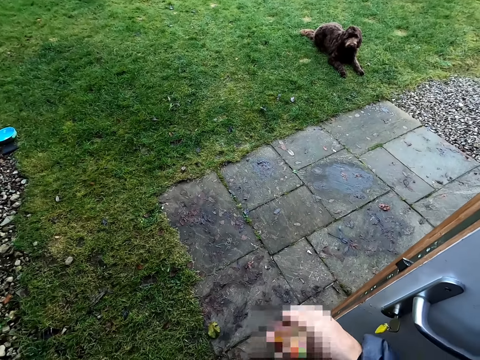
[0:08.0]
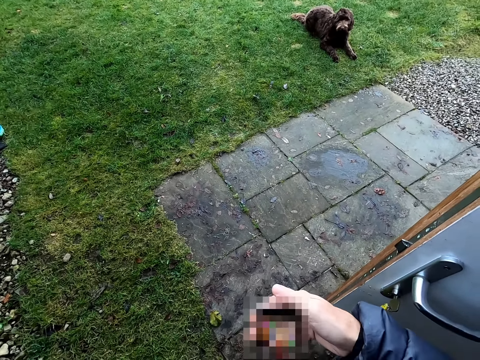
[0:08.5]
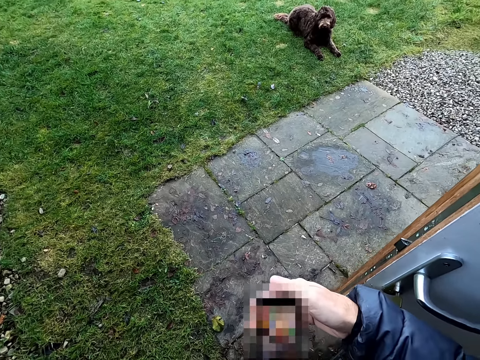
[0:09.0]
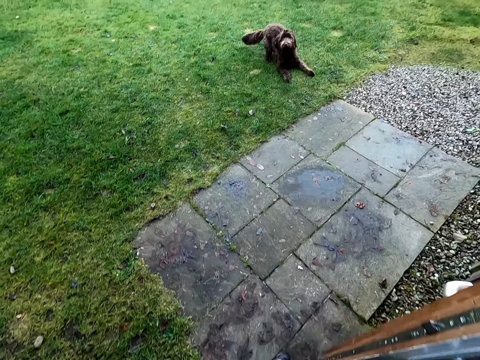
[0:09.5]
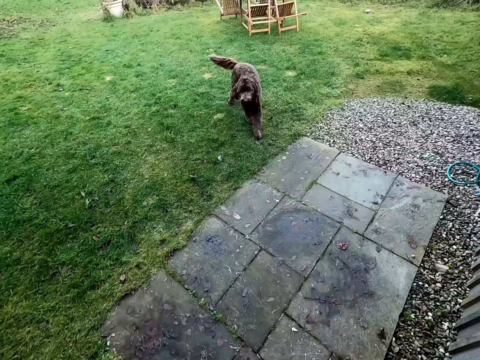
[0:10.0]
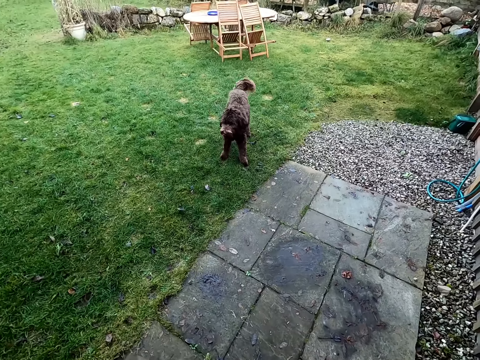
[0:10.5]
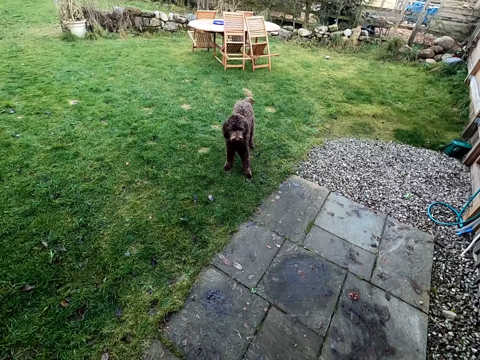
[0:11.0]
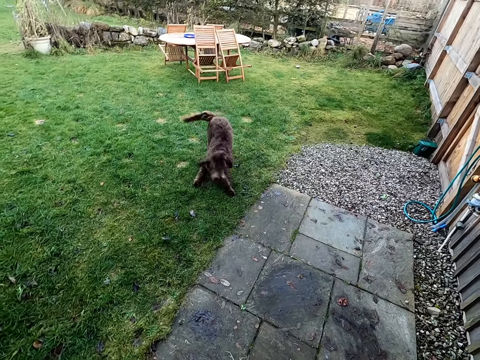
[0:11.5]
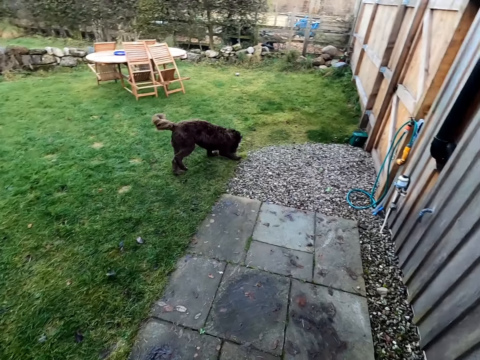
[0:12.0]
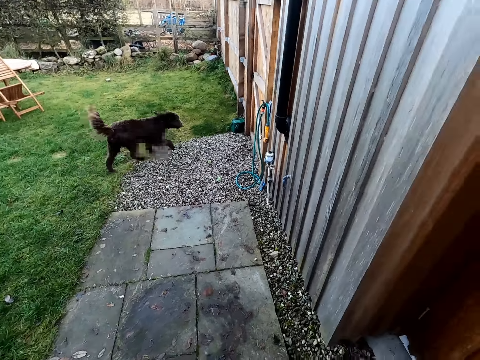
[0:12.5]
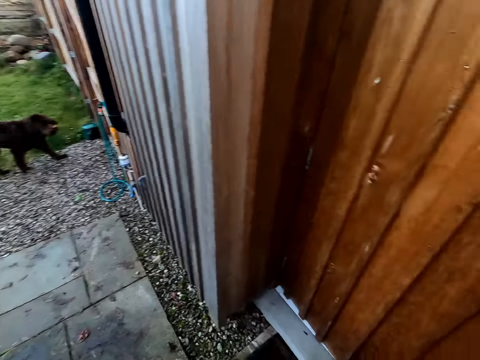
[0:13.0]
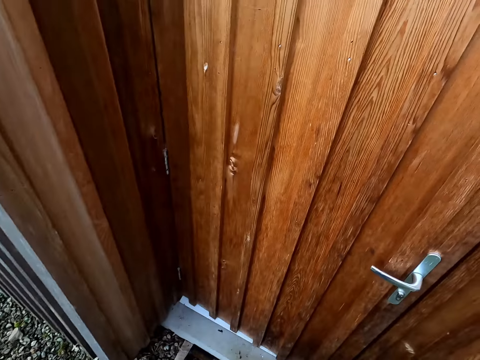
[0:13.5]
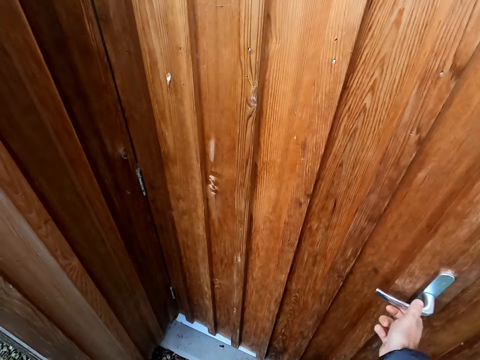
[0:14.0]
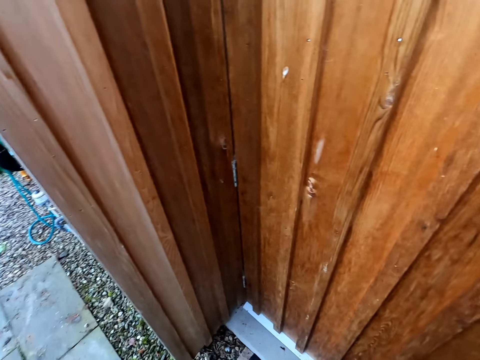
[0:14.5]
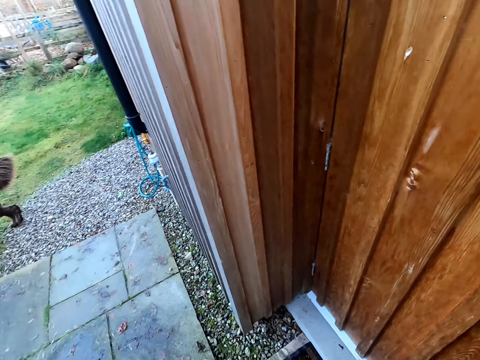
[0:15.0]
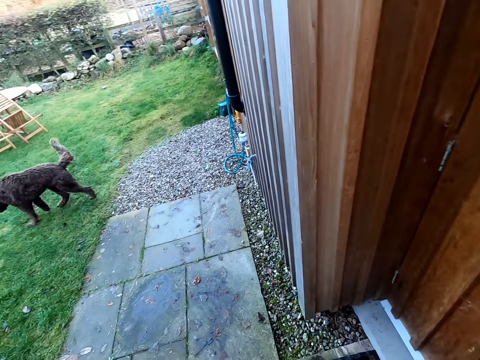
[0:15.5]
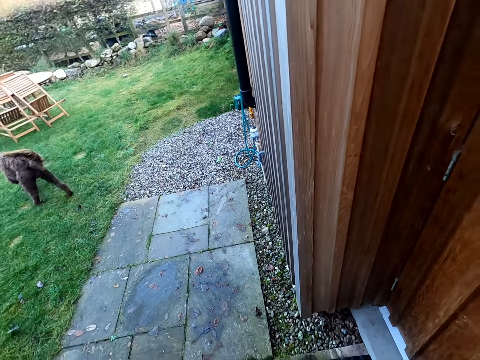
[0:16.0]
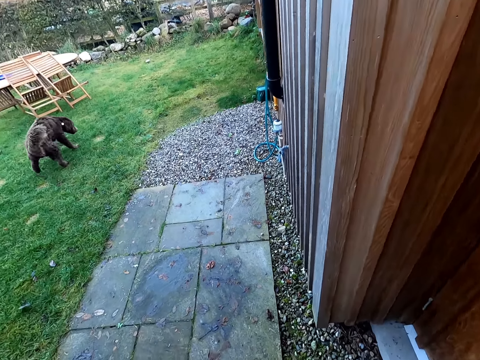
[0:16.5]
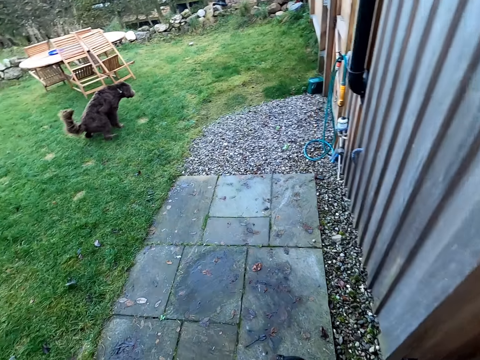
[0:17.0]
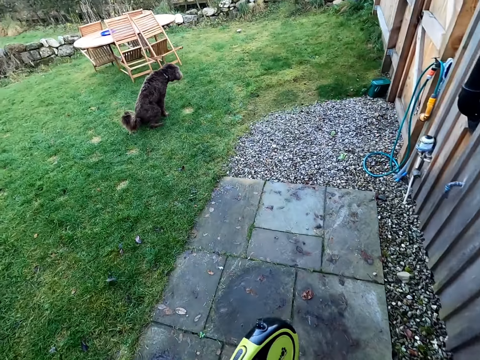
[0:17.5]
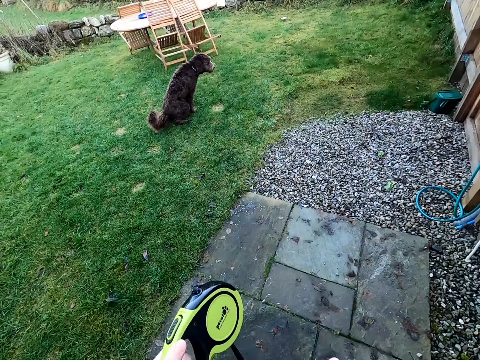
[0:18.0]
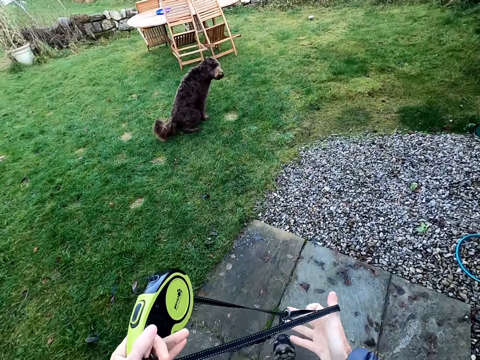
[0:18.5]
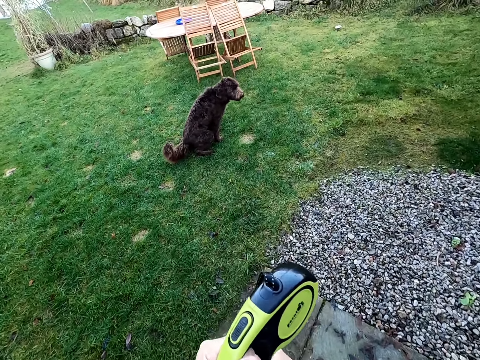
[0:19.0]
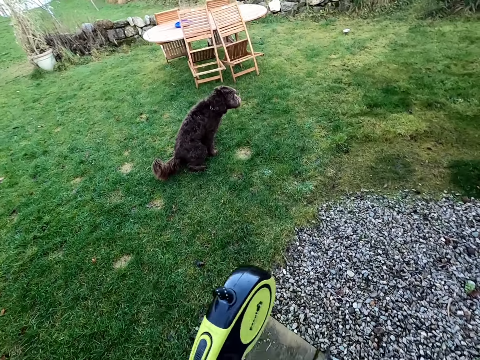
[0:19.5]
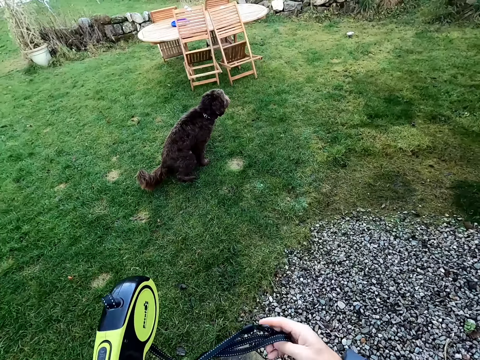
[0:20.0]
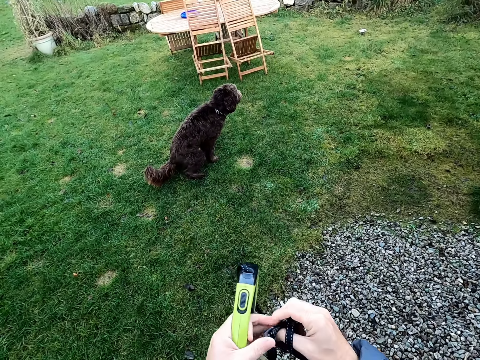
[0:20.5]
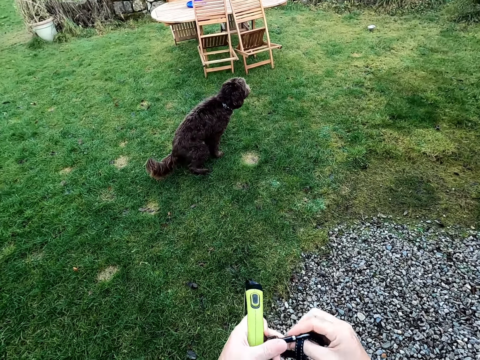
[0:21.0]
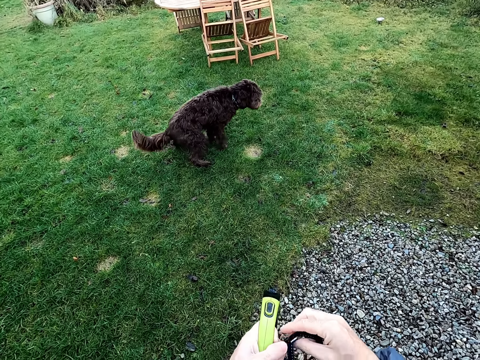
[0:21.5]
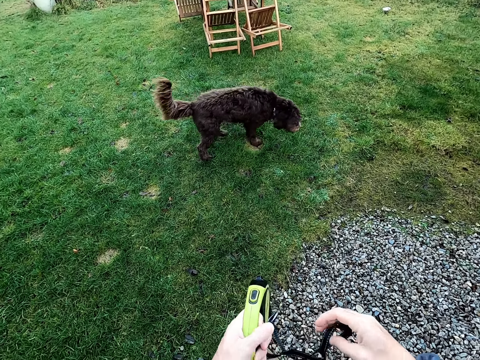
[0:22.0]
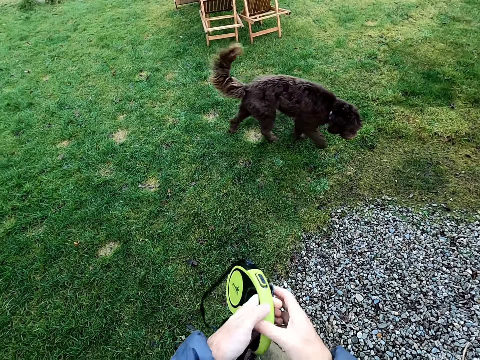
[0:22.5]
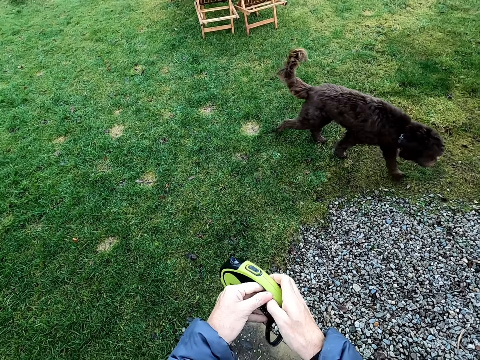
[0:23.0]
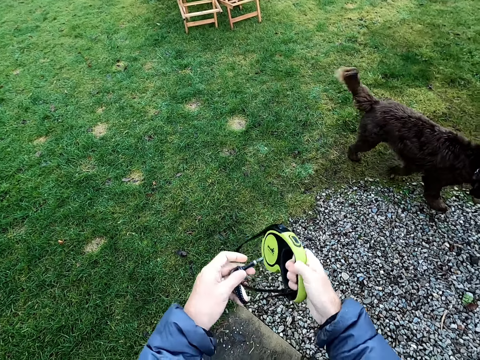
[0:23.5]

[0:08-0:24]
The camera wearer looks around. He places his right hand on a door handle. He looks around. He untangles a dog leash with both hands. He takes a dog rope.

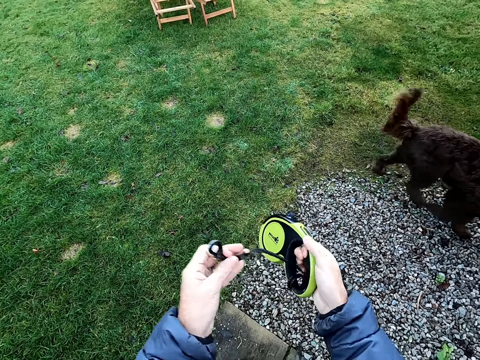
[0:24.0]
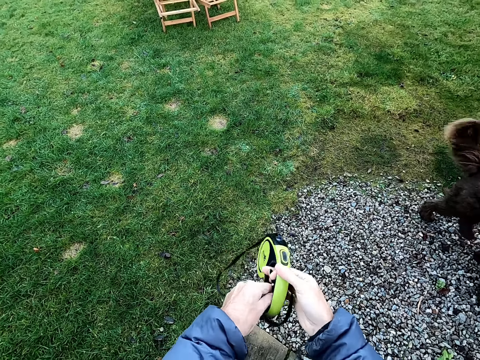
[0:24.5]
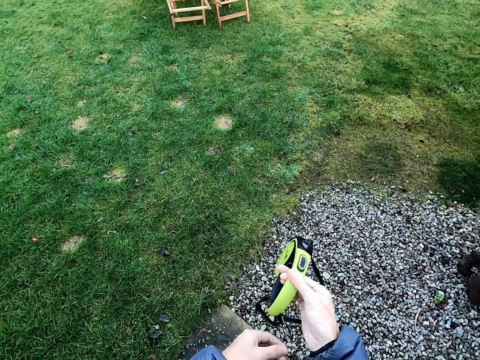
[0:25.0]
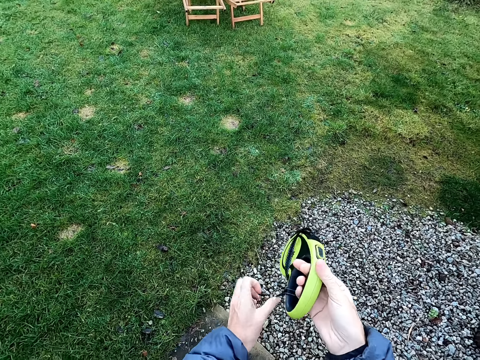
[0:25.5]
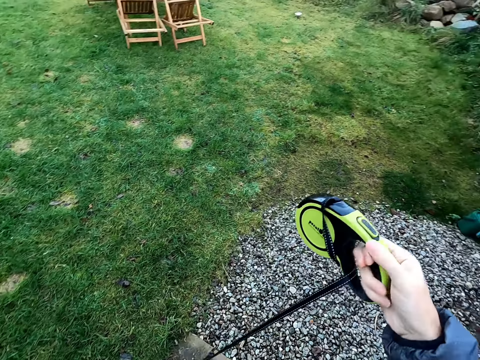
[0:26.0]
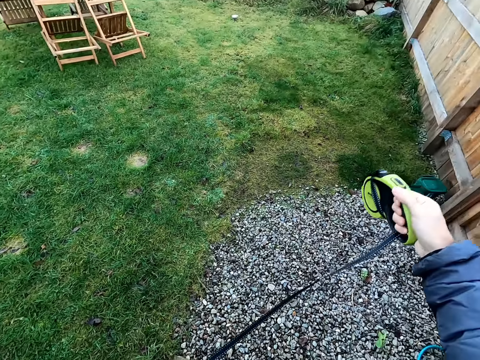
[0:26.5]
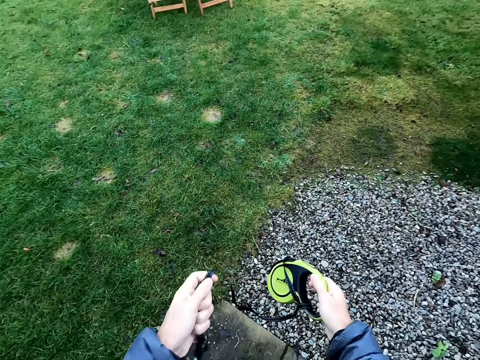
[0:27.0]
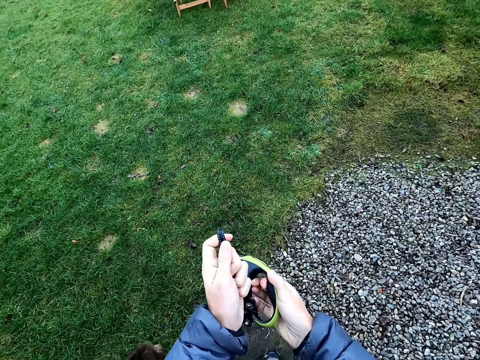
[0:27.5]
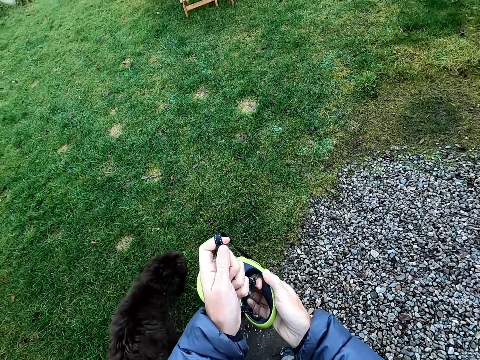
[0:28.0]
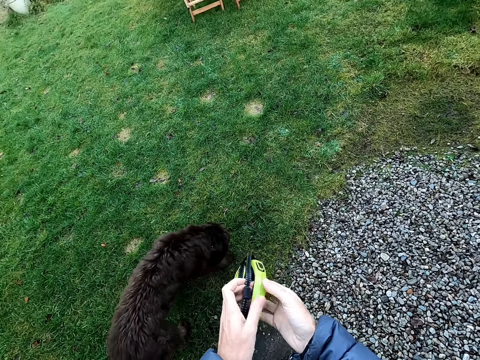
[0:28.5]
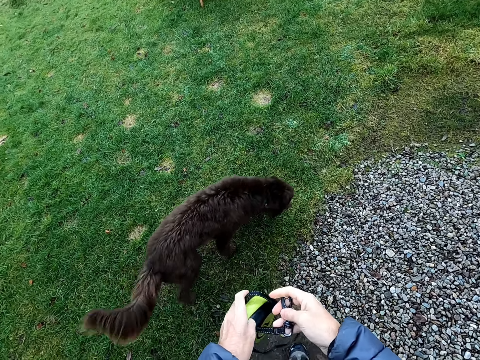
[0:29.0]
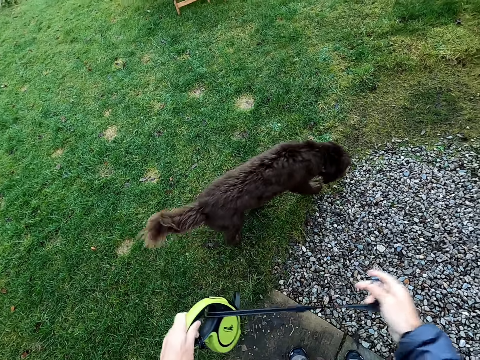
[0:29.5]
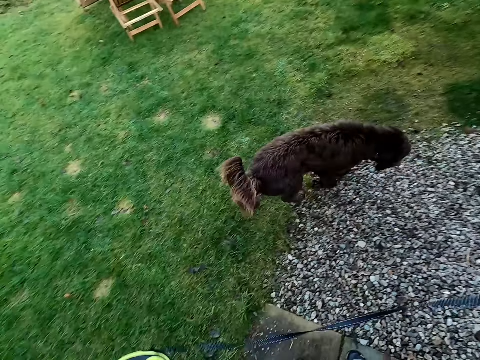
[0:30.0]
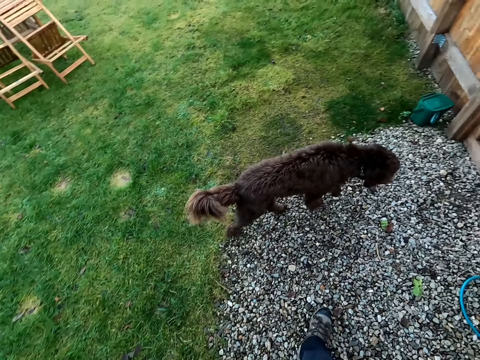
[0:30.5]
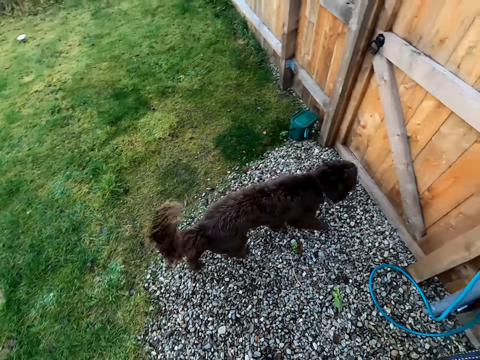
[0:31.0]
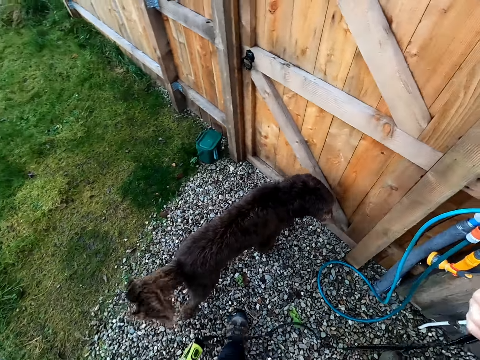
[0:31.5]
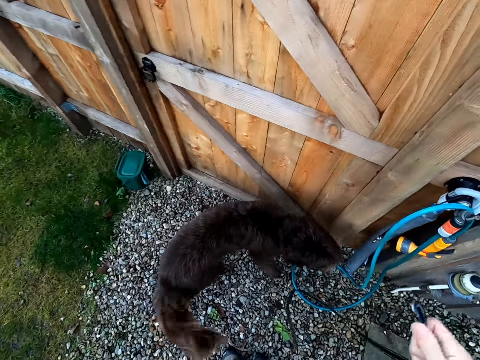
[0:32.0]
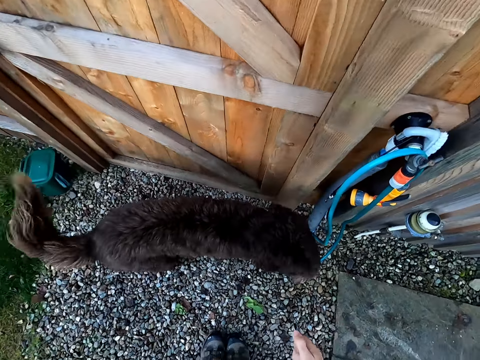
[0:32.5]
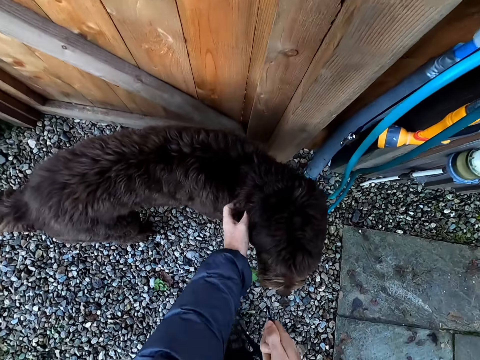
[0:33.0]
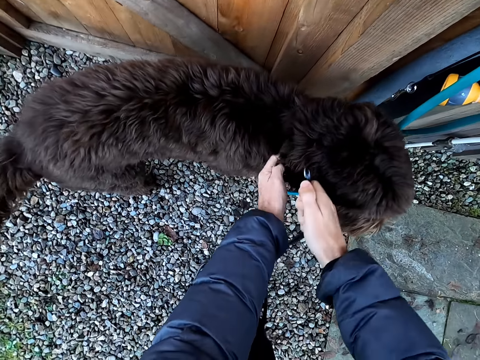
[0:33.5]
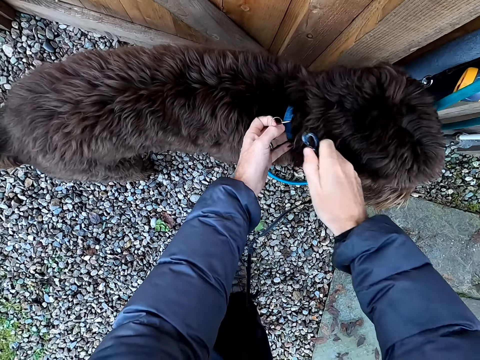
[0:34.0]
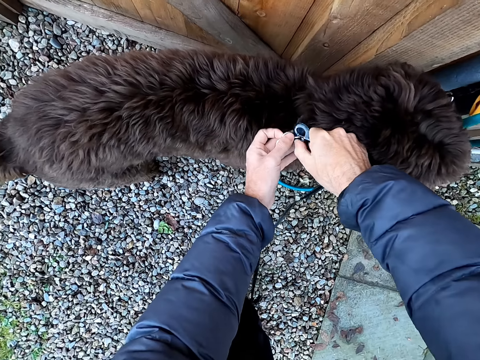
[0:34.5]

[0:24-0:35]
The camera wearer places her left hand on a dog. She hooks the dog leash in her right hand on the collar of the dog in her left hand.
